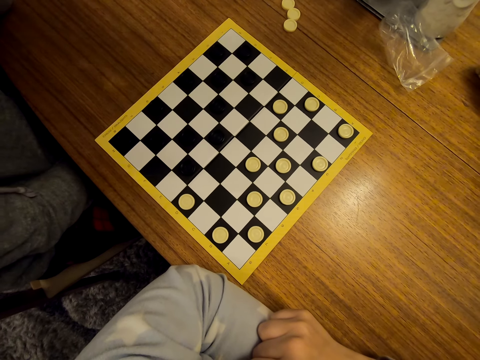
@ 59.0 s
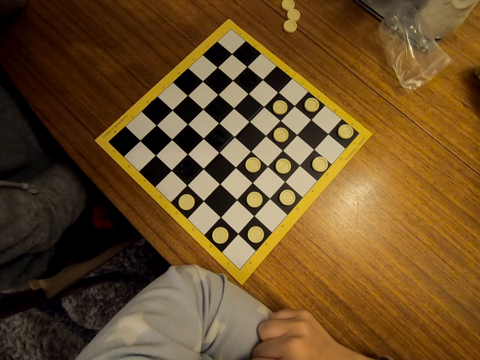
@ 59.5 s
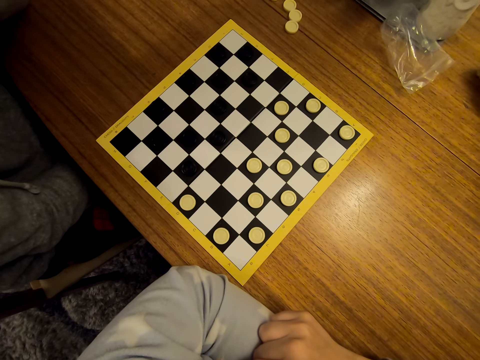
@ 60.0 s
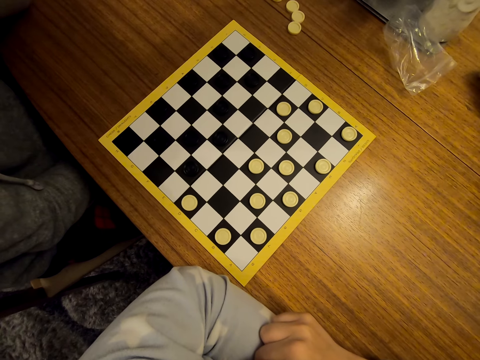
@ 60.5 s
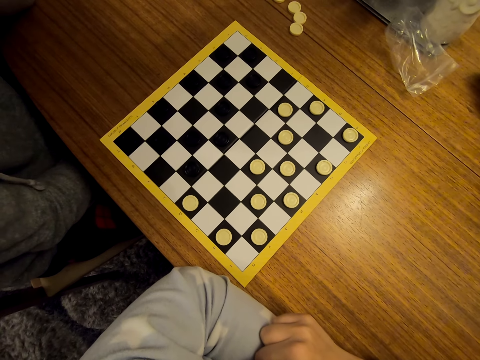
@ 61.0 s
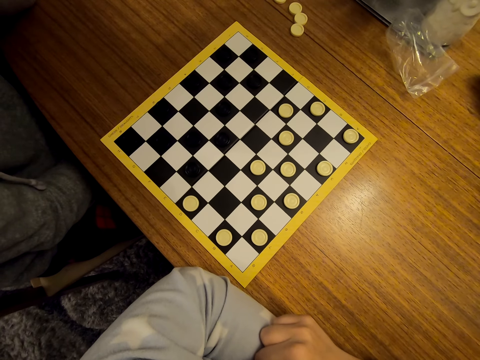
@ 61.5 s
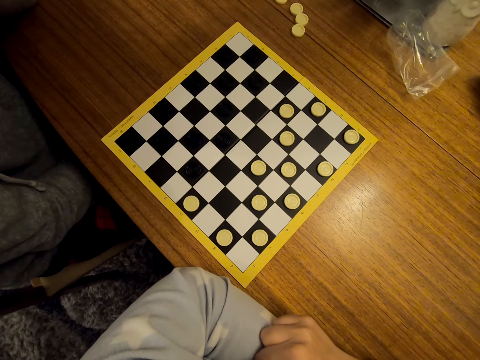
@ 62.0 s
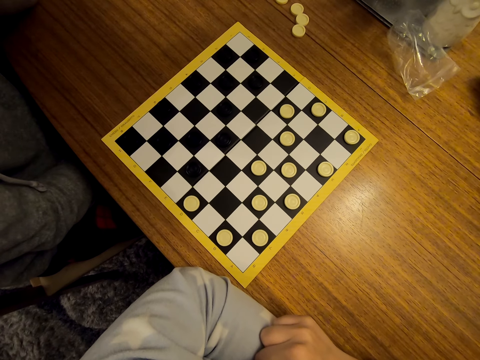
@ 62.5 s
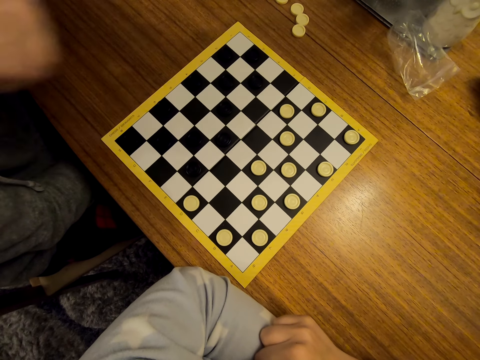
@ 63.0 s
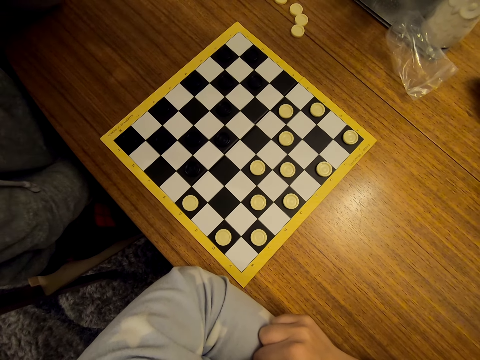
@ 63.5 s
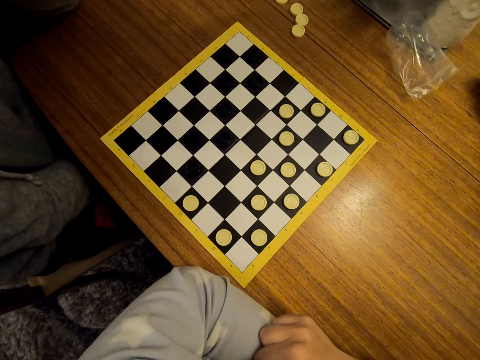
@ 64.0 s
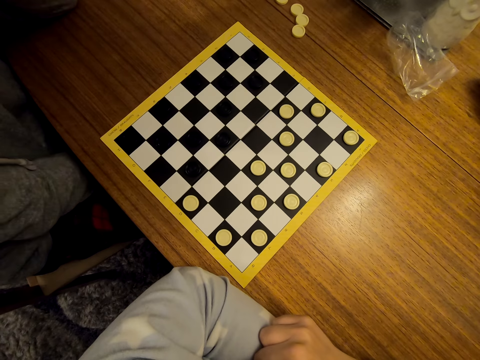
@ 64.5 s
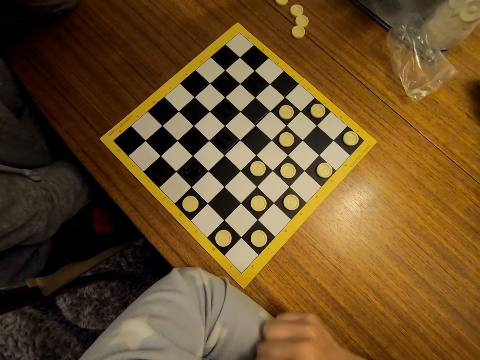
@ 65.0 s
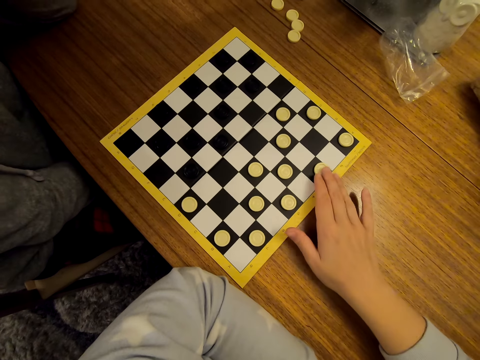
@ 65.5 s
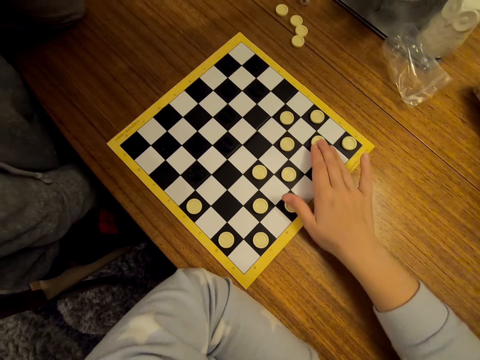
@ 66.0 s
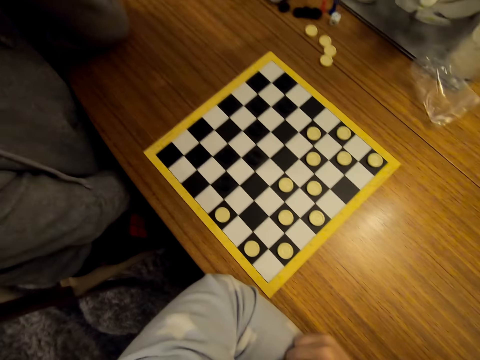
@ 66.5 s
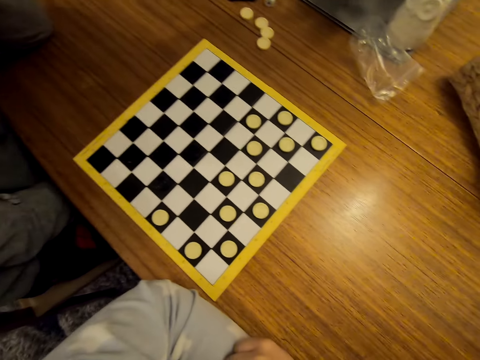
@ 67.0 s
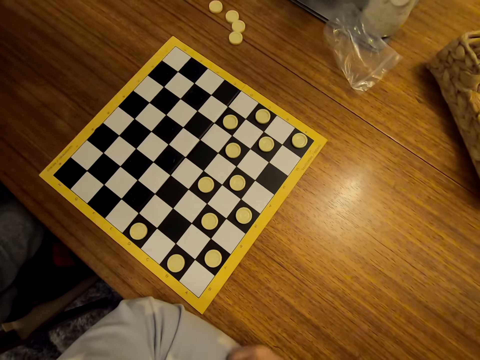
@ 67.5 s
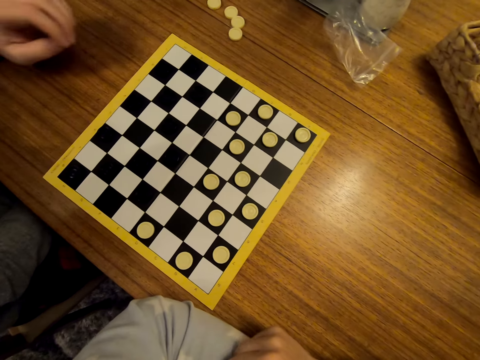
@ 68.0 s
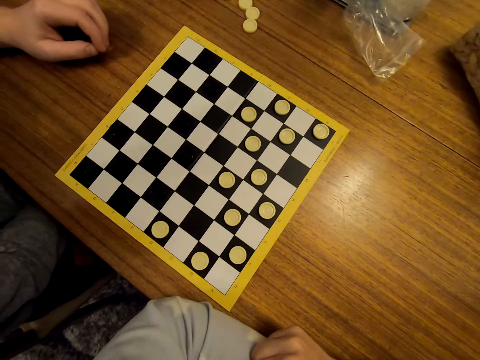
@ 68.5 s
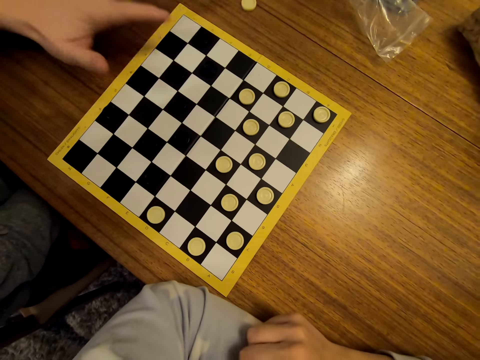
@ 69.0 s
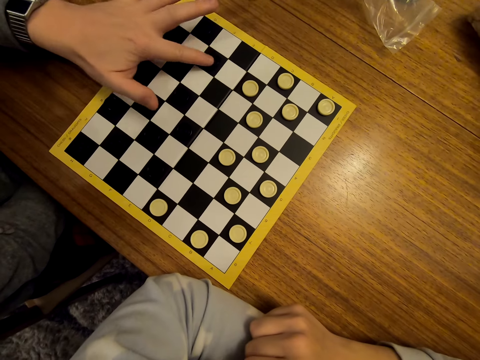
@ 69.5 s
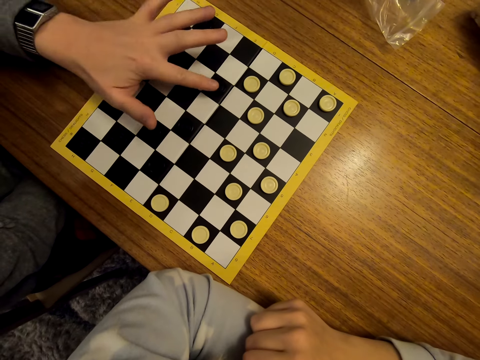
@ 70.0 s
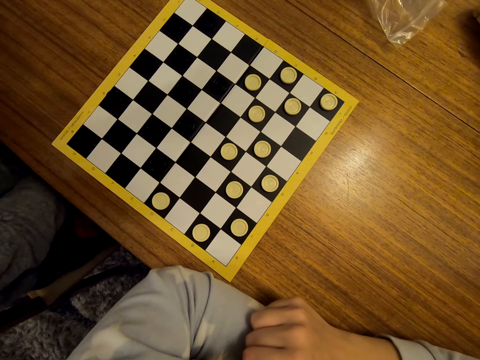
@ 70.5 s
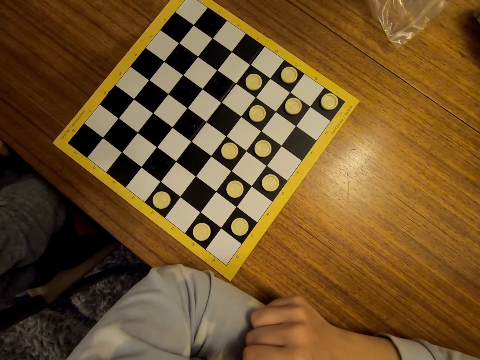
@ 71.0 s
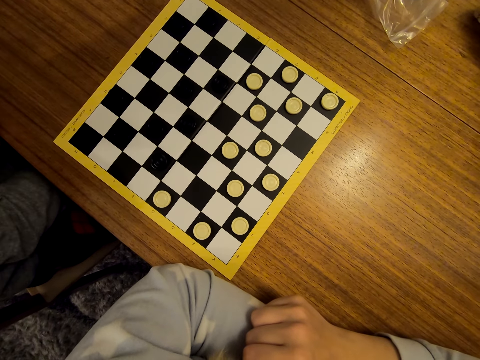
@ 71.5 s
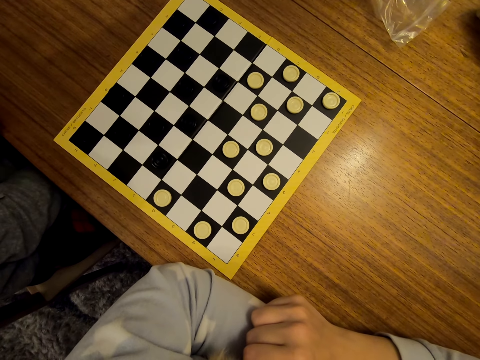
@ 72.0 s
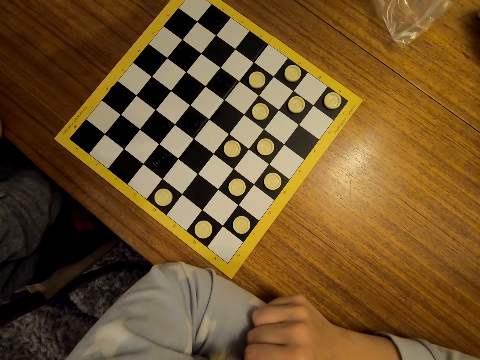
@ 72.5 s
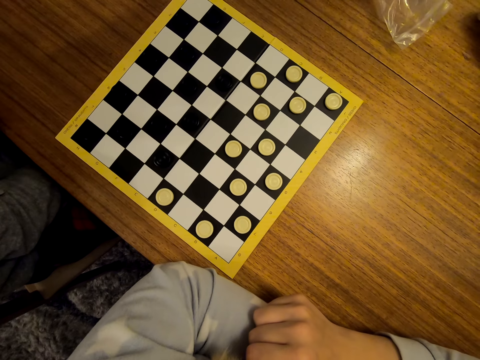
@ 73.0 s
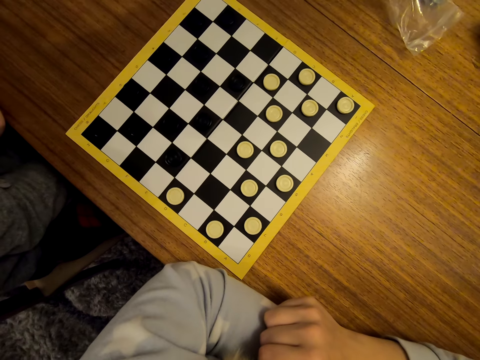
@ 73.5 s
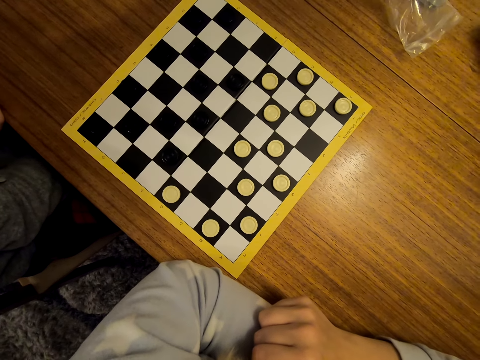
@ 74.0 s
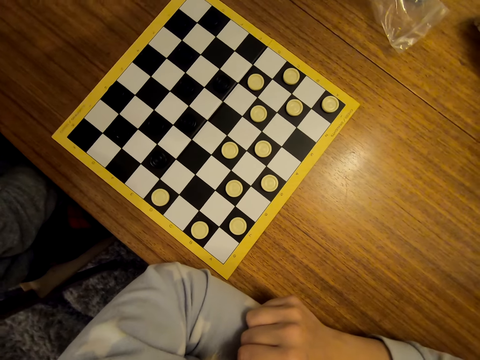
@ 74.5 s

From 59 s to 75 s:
The camera wearer moves a piece on the checkers board. They laugh. A man moves a piece on the checkers board.

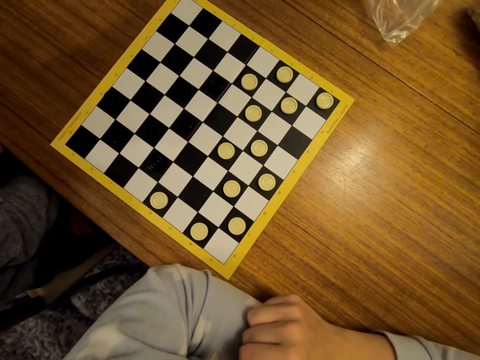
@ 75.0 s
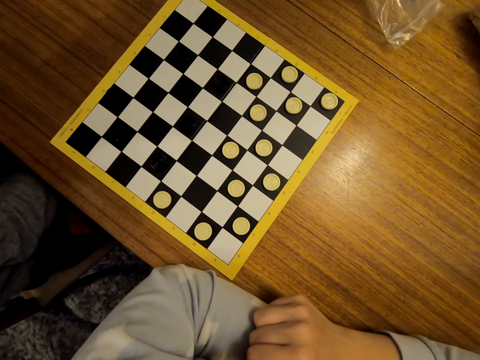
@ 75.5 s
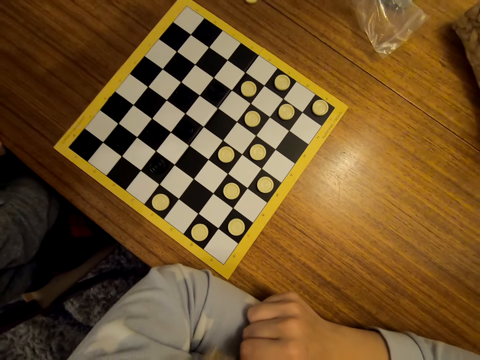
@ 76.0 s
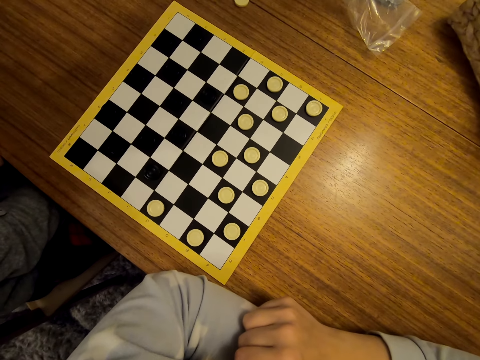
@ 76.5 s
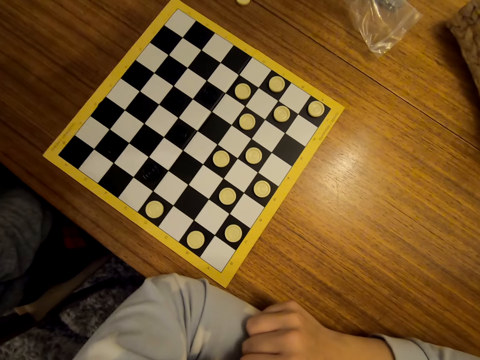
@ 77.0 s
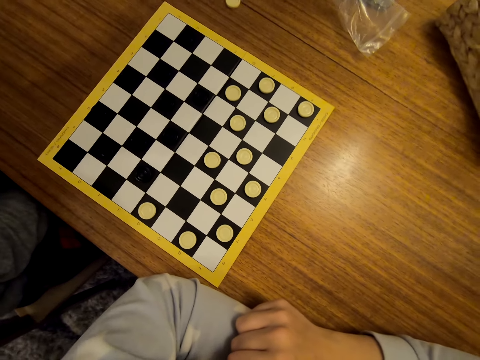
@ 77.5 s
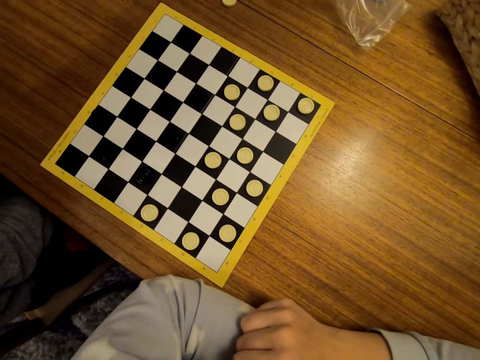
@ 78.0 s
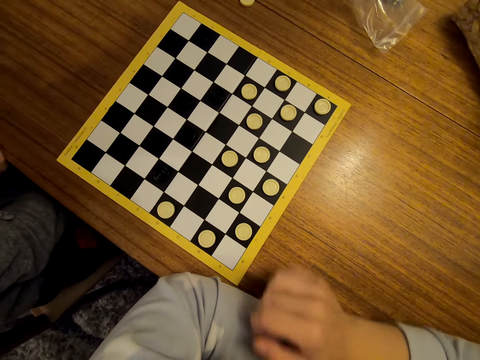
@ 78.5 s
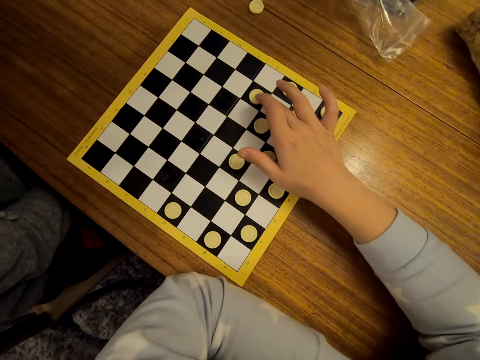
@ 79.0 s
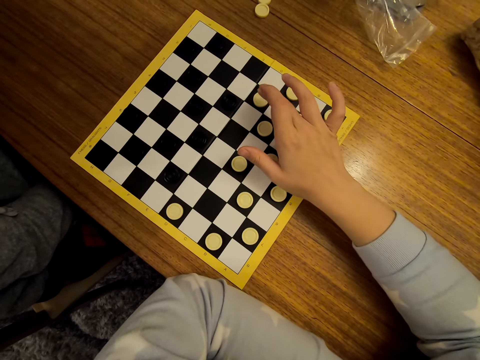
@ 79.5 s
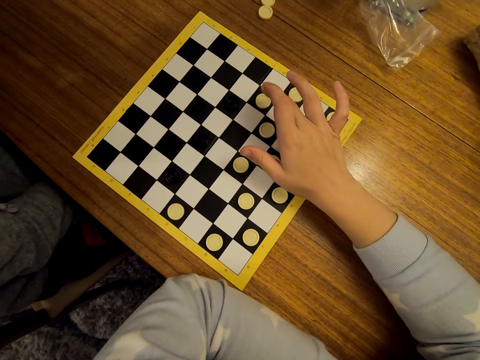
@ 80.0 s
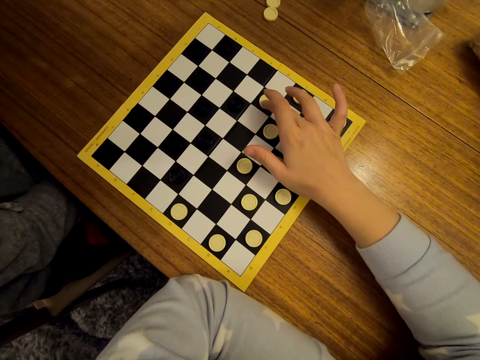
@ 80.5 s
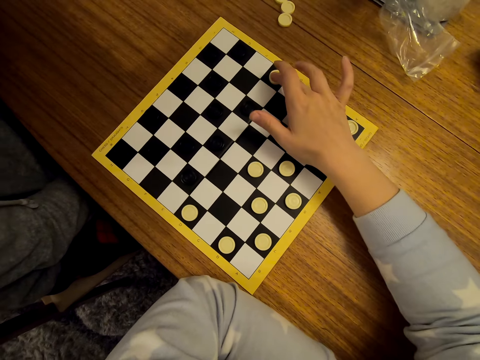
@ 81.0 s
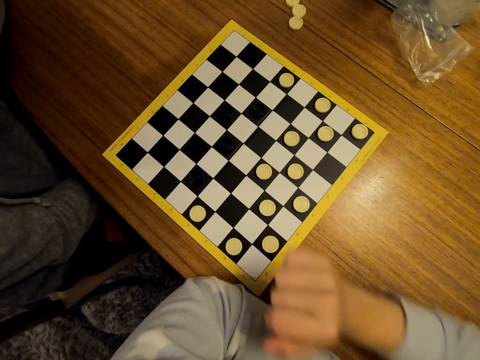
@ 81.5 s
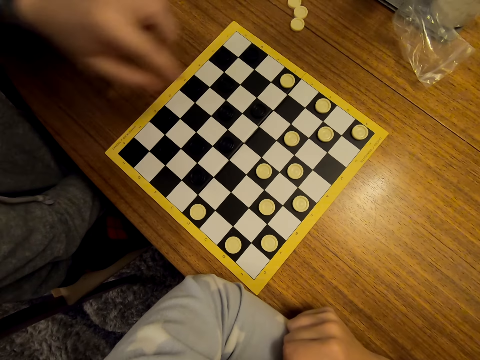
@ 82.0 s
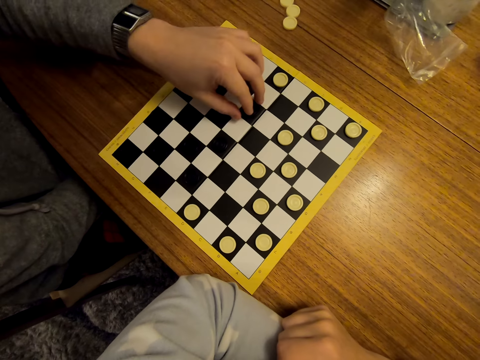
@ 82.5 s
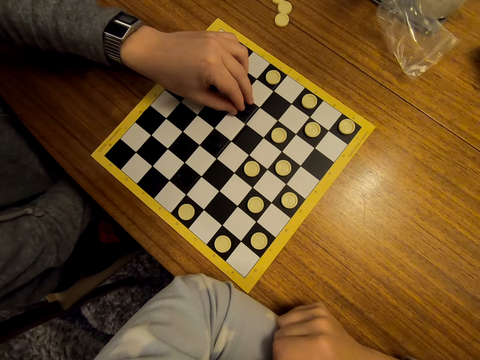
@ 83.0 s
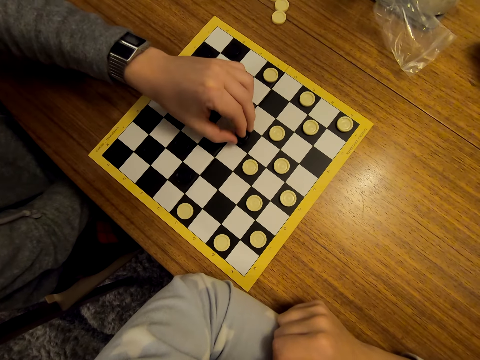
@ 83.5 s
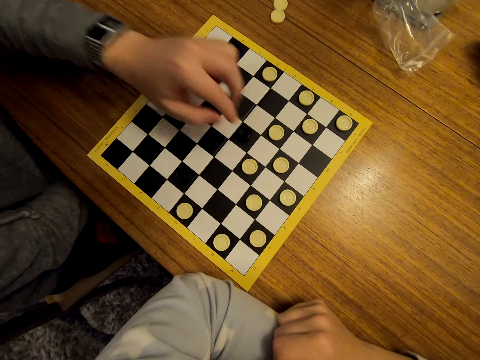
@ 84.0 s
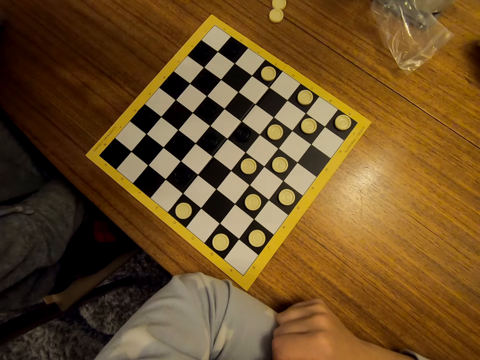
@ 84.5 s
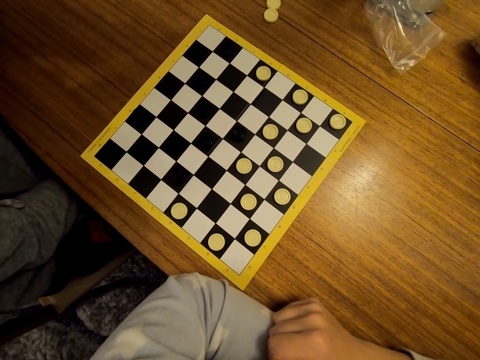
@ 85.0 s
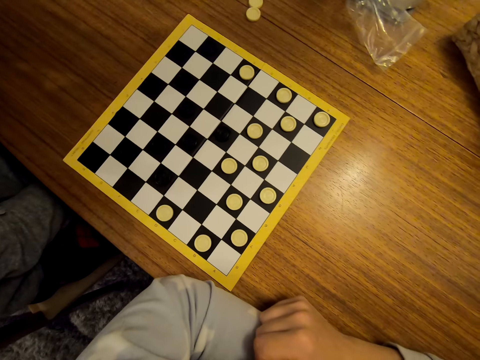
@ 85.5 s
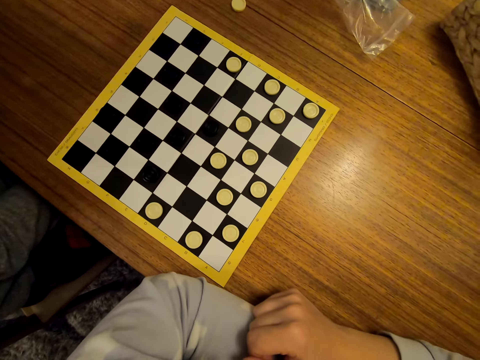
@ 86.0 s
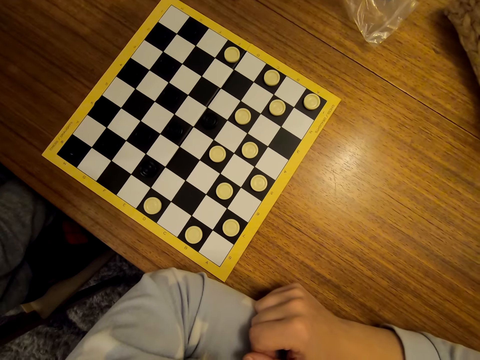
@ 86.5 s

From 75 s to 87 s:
The camera wearer moves a piece on the checkers board. A man moves a piece on the checkers board.
